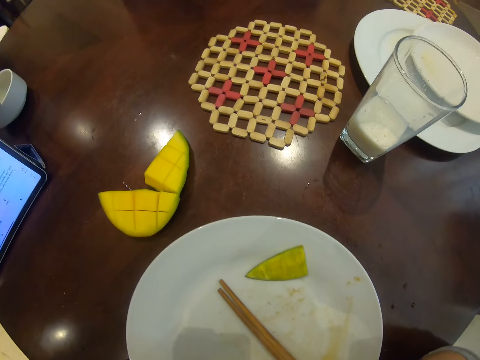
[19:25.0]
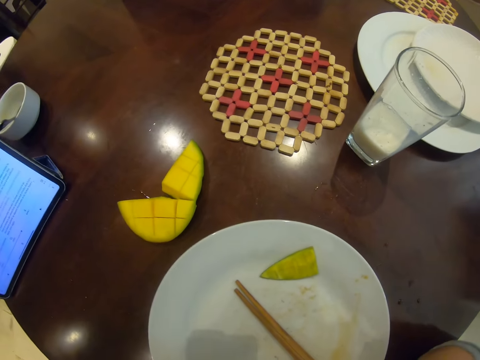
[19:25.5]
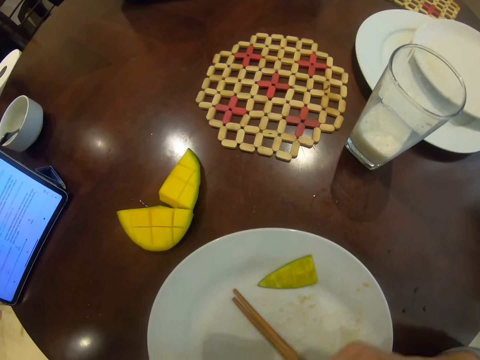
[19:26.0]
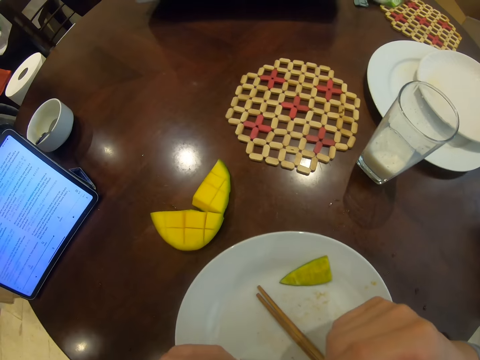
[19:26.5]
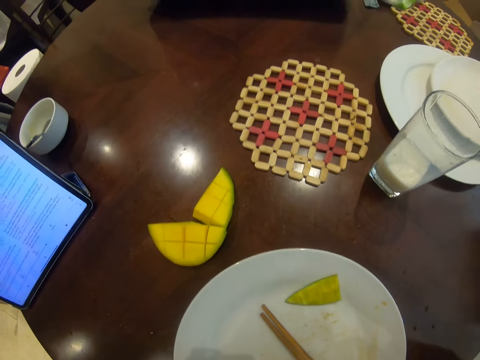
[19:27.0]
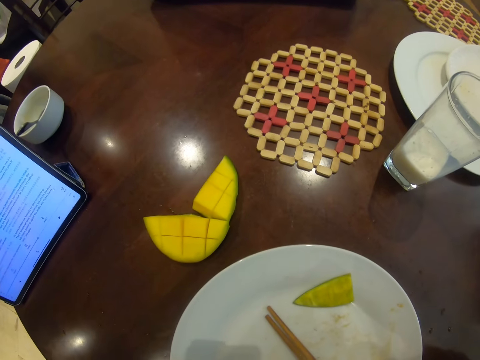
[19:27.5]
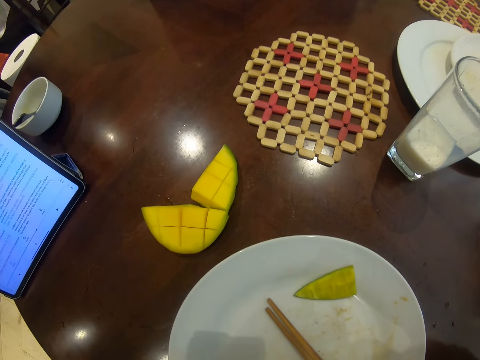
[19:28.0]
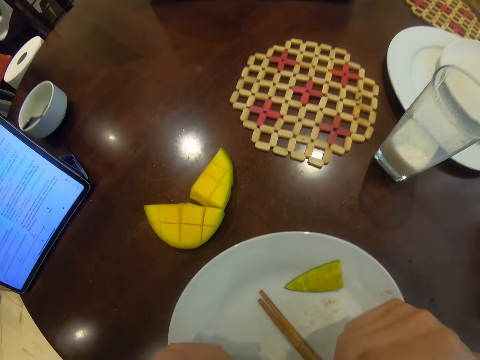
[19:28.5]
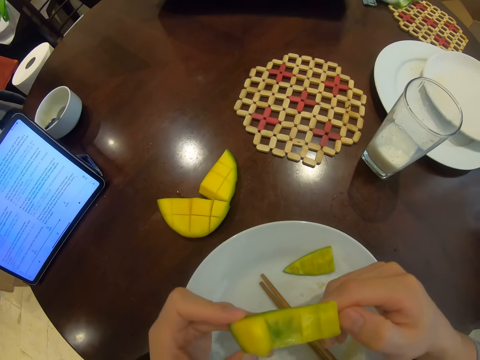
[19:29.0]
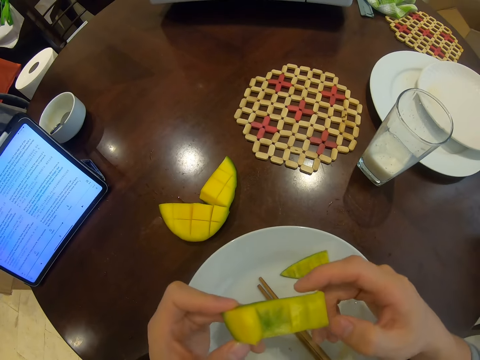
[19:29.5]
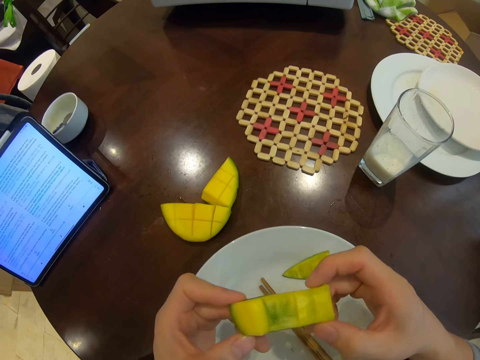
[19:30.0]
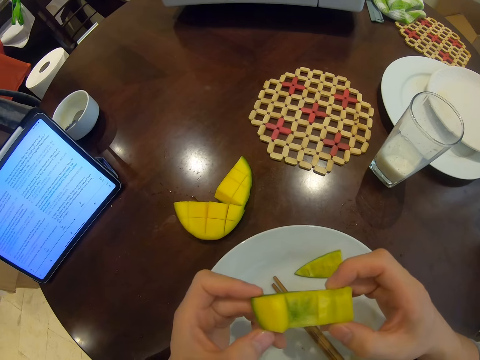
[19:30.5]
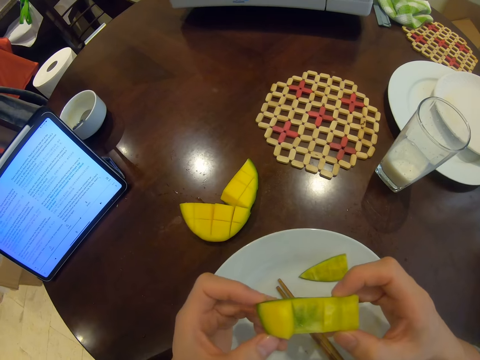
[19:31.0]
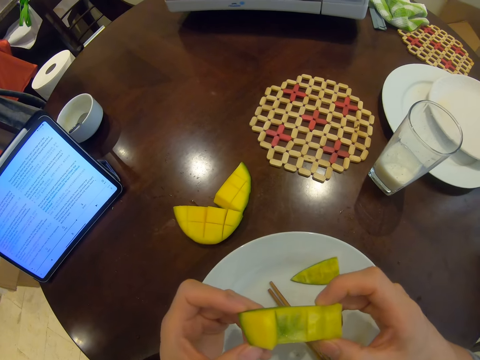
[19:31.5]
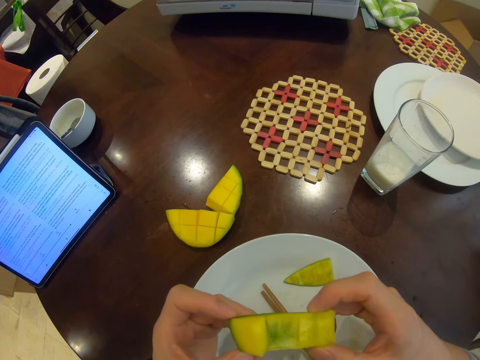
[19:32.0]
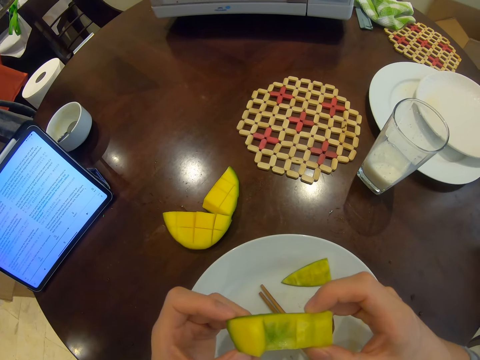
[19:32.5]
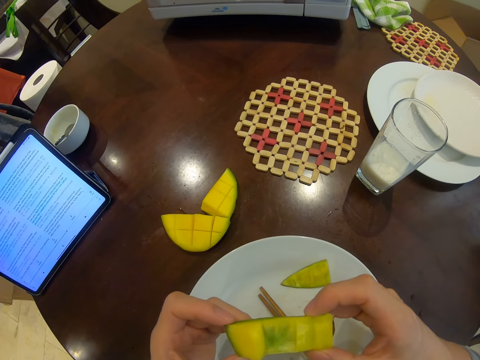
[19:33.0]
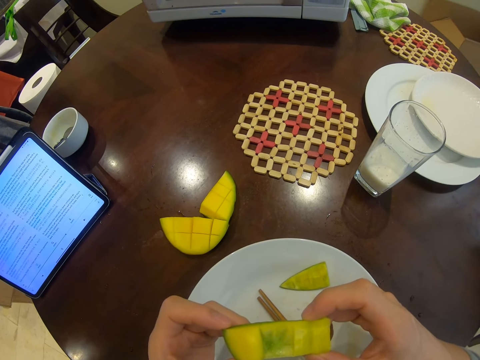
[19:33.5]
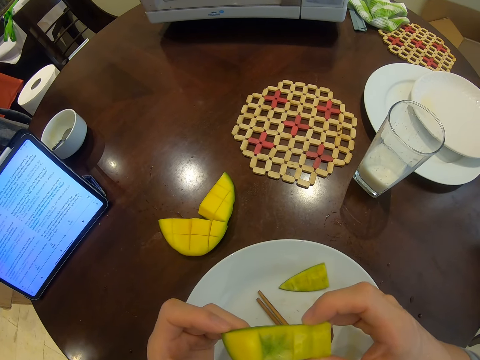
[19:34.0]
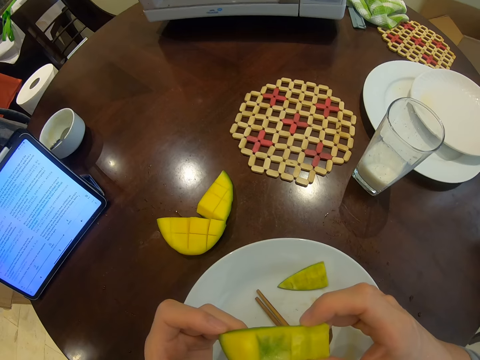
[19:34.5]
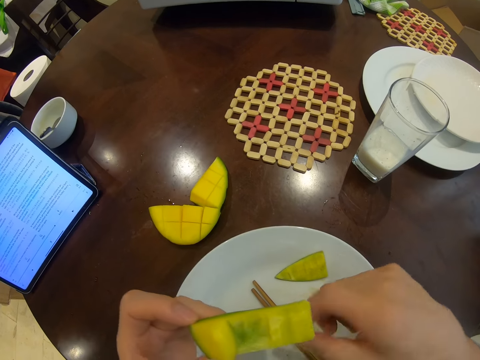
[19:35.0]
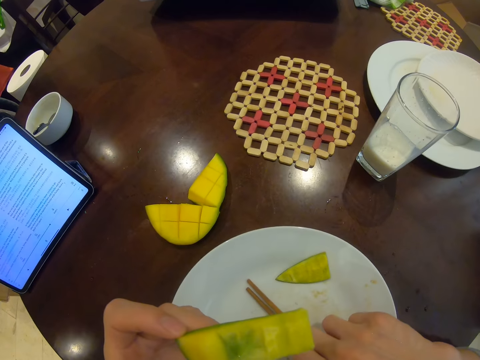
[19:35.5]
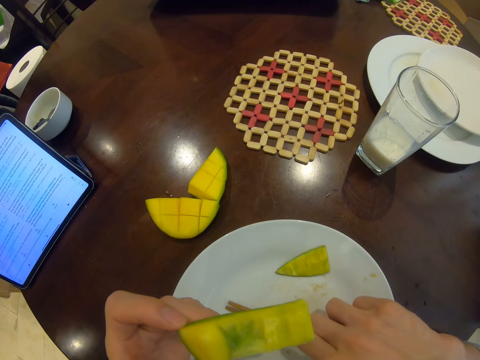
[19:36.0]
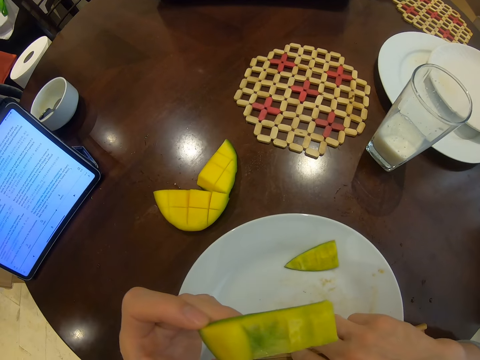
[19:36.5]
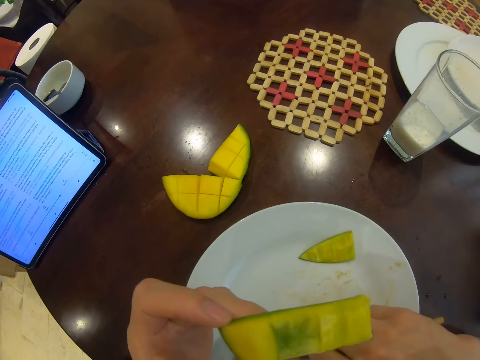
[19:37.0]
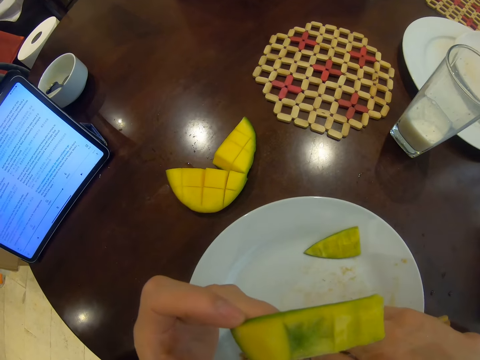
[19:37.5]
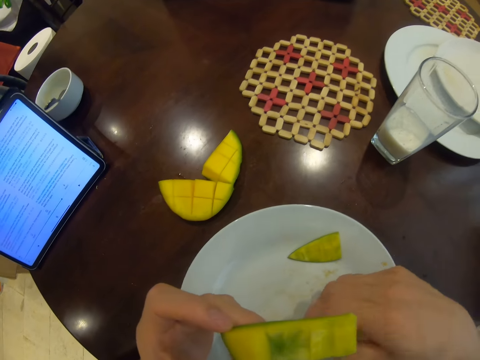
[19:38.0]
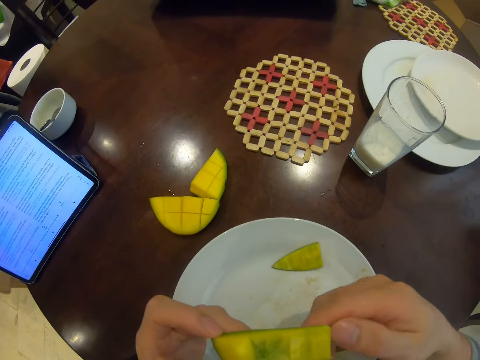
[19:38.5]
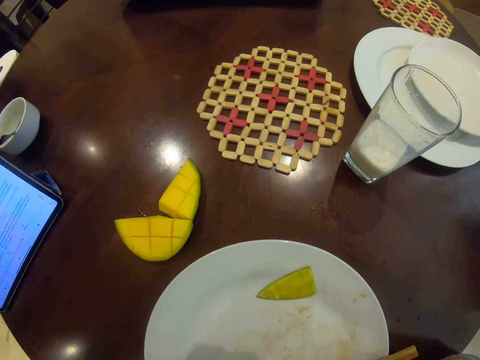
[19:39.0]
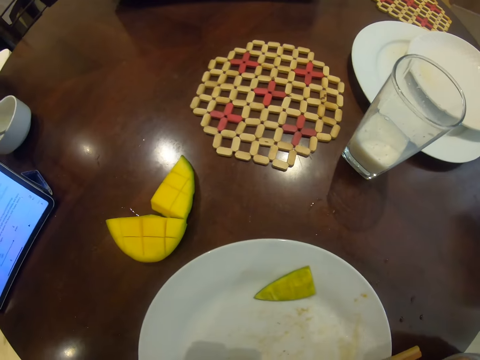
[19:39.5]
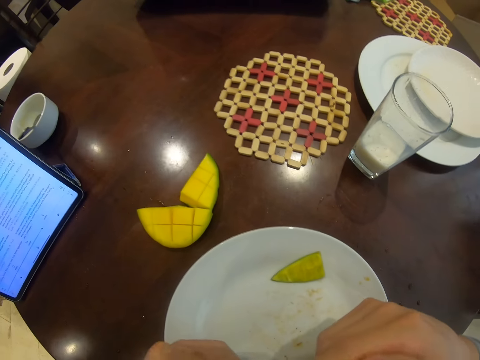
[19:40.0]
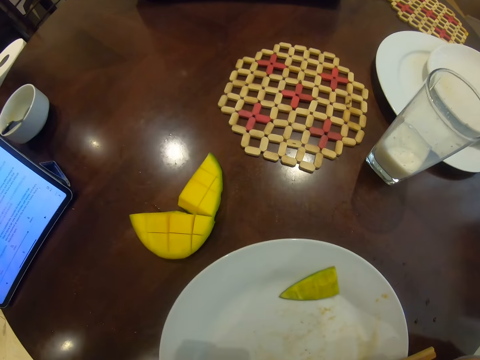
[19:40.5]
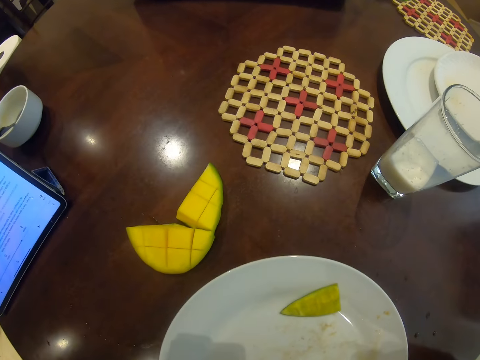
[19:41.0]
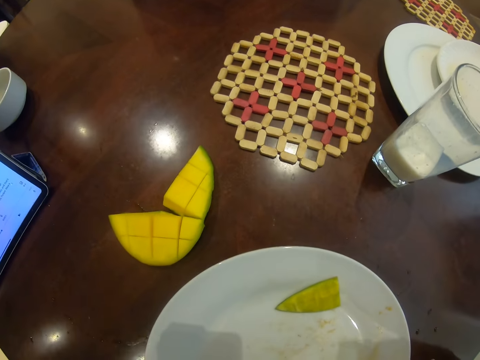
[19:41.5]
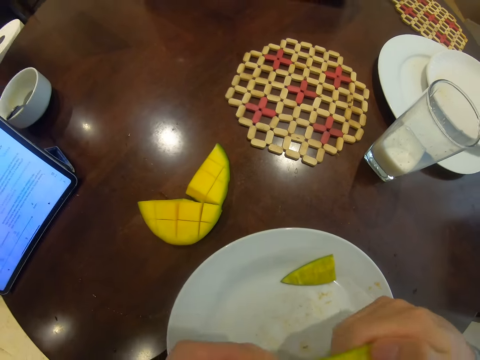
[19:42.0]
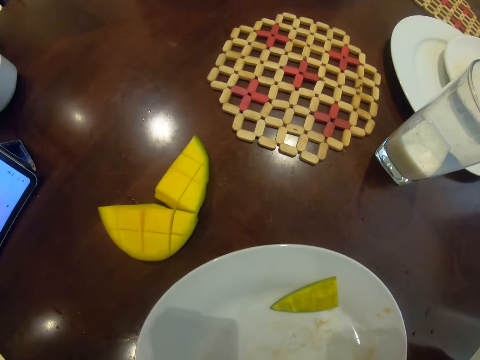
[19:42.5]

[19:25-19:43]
The camera wearer looks around. They adjust the chopsticks. They eat the mango.

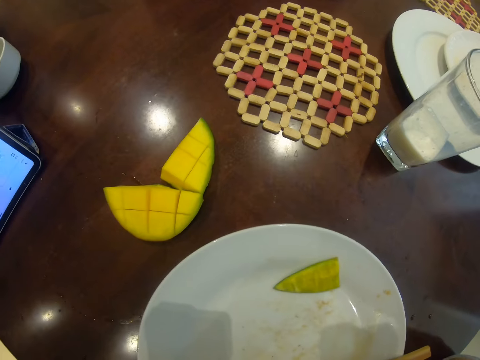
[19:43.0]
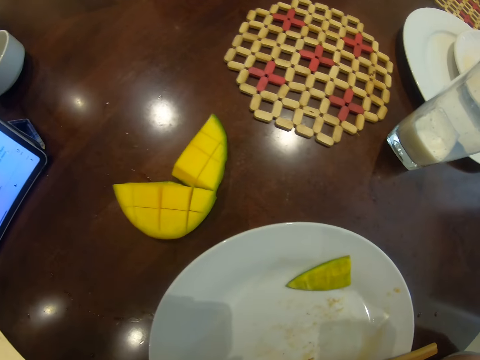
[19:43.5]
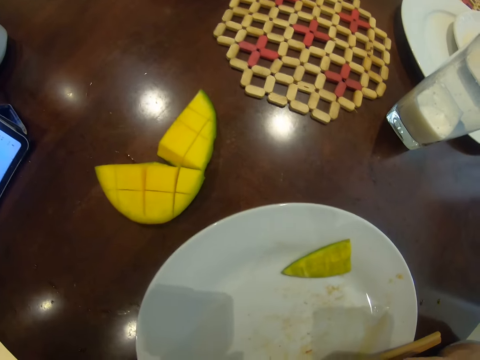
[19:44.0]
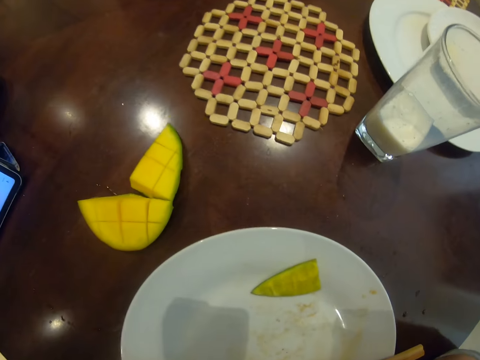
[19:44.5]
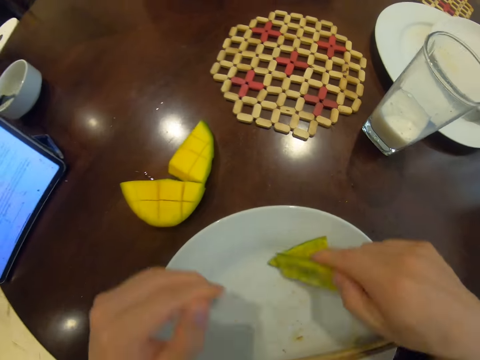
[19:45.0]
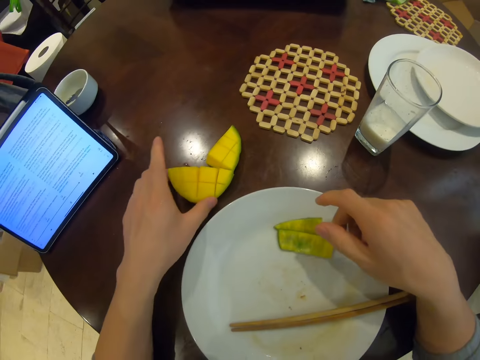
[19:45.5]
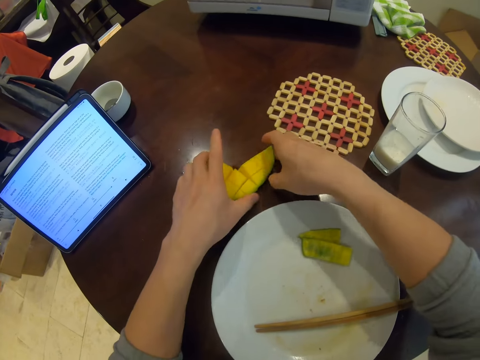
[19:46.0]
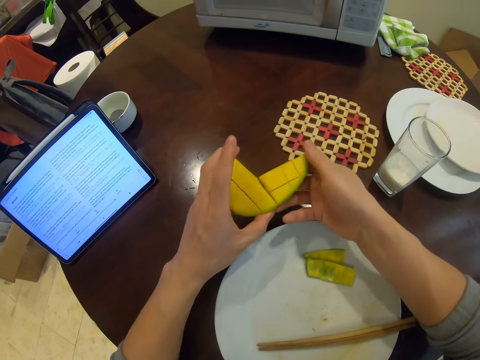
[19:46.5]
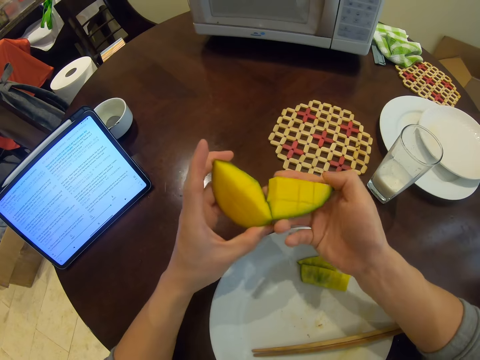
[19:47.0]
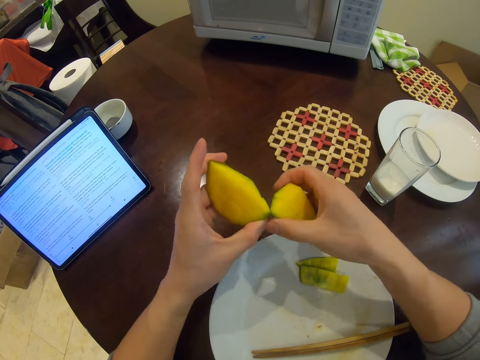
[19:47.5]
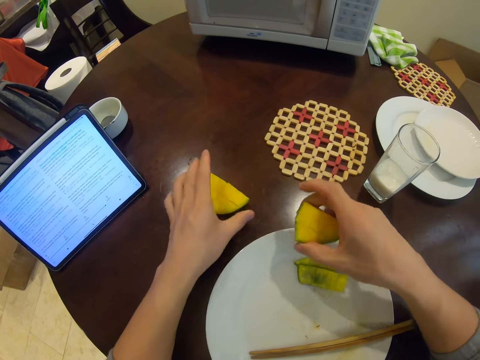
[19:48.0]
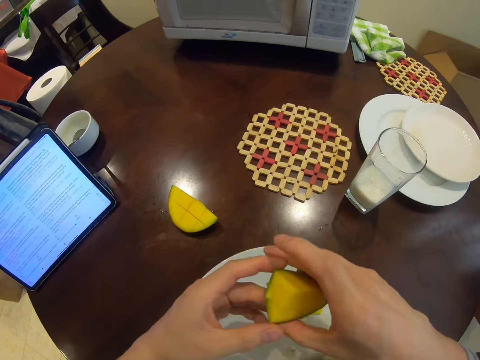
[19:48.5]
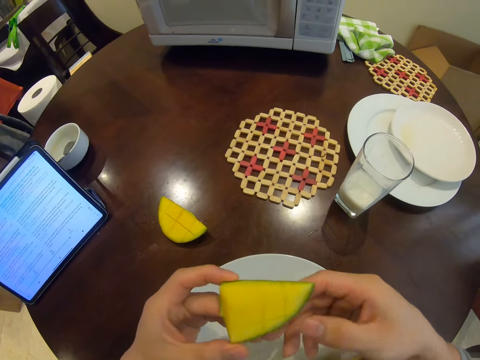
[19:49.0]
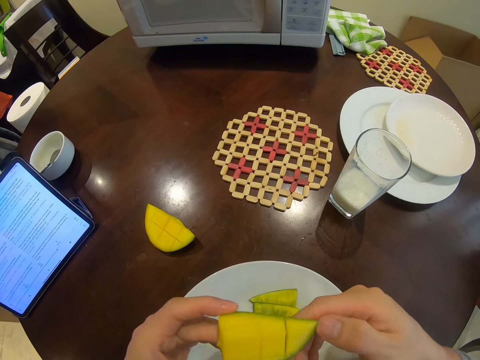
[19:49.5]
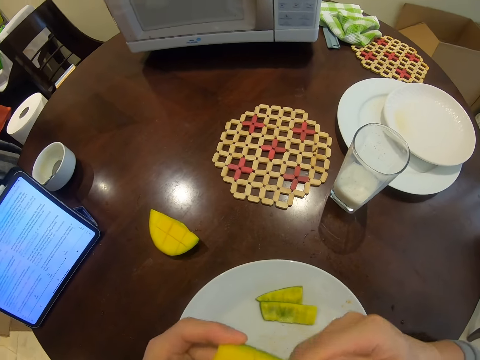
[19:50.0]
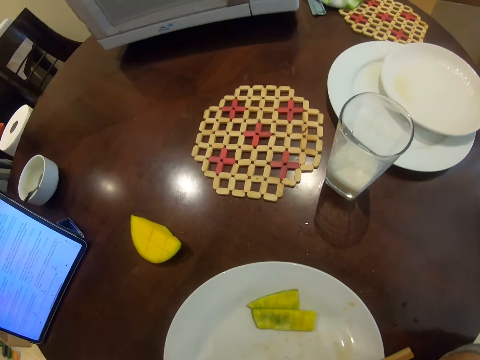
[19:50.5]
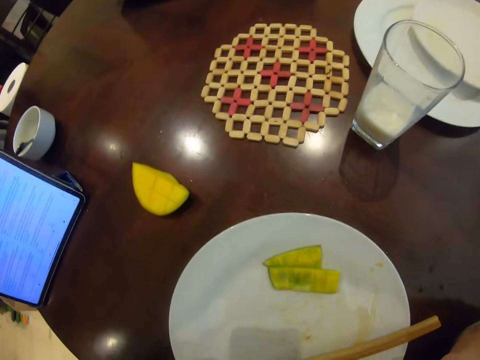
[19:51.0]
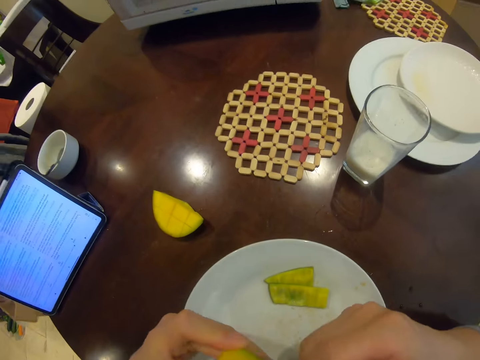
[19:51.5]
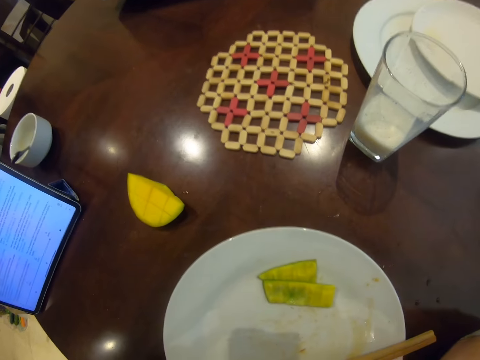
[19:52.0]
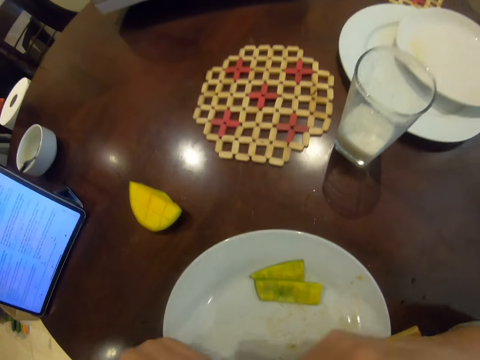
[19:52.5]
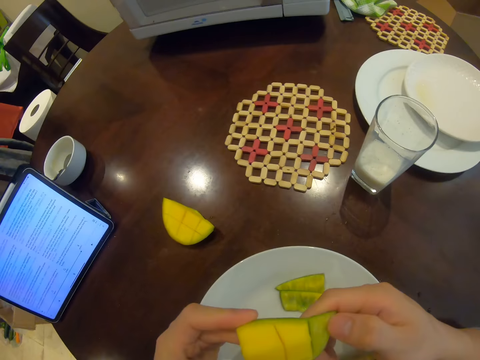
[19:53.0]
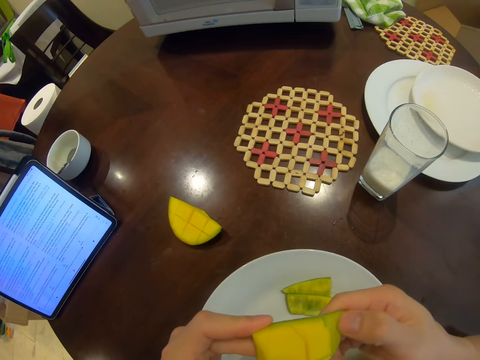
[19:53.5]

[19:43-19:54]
The camera wearer places the remains in the plate. They pick up a piece of mango, divide the mango and place the piece of mango on the table. They eat the mango.
